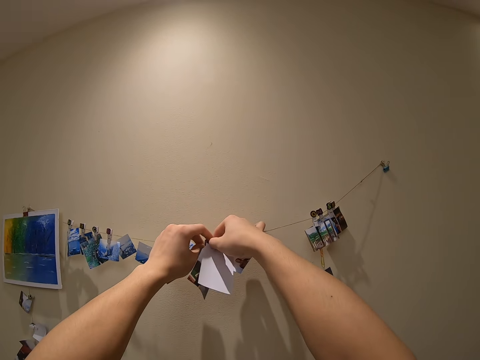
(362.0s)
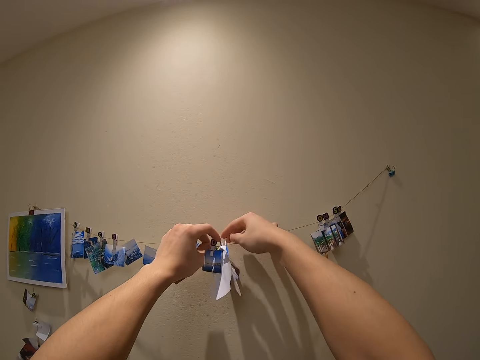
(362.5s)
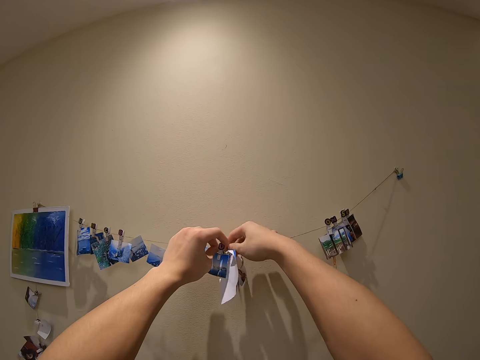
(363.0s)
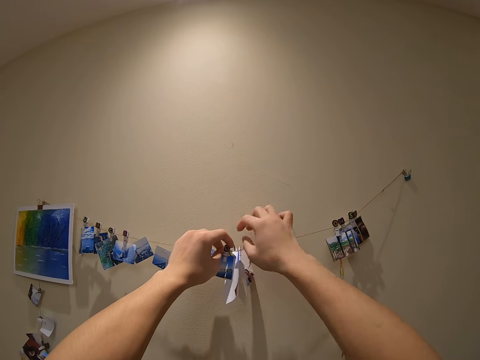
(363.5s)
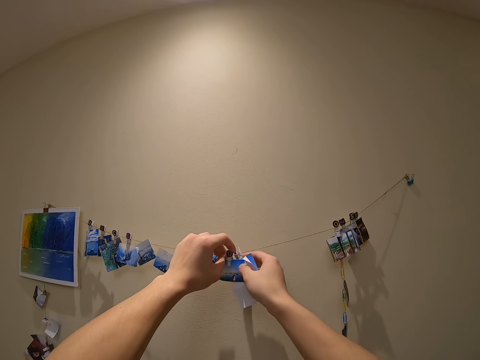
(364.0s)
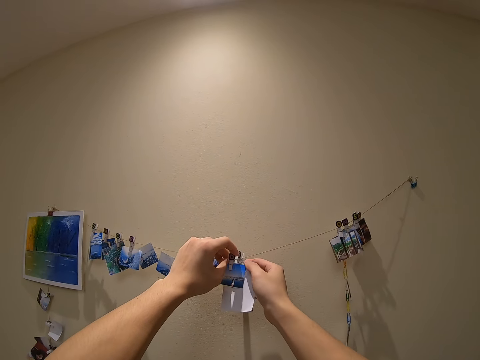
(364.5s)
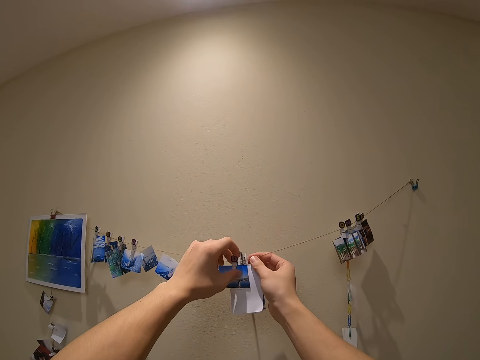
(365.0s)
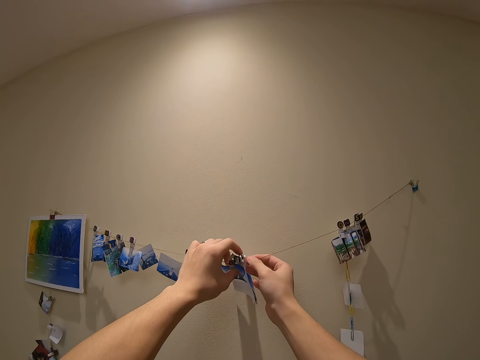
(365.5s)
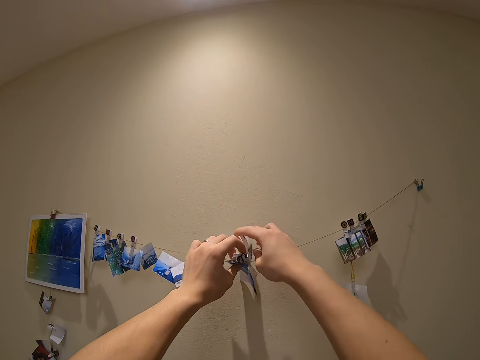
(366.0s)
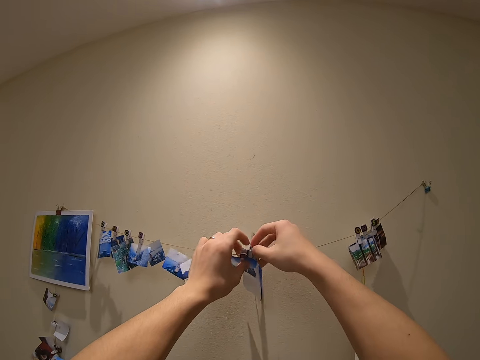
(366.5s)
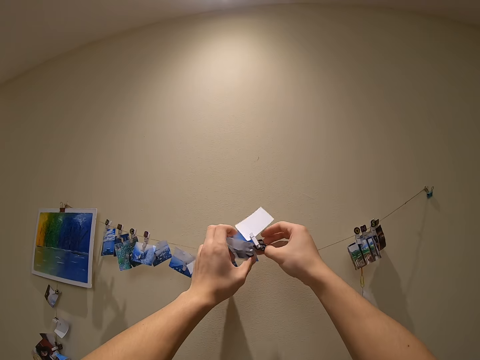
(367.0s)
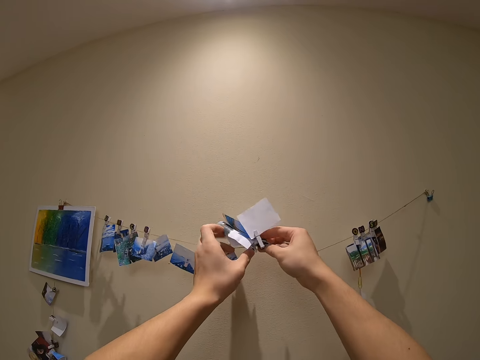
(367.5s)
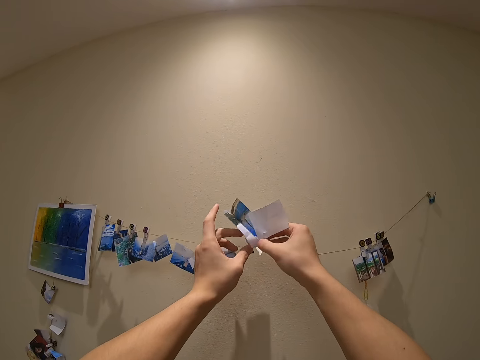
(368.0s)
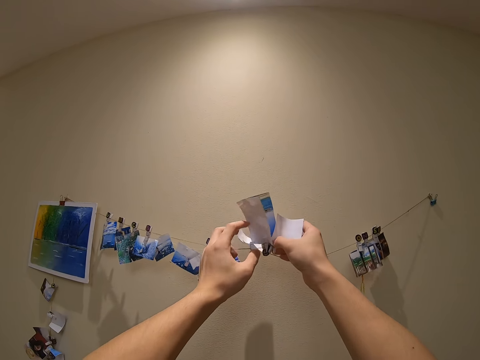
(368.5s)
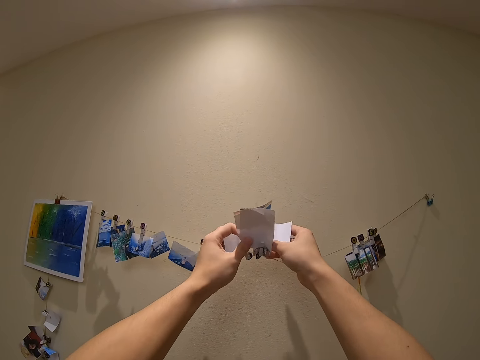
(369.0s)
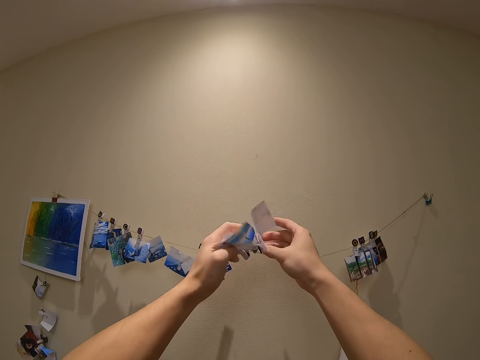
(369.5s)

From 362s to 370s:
The camera wearer does something.

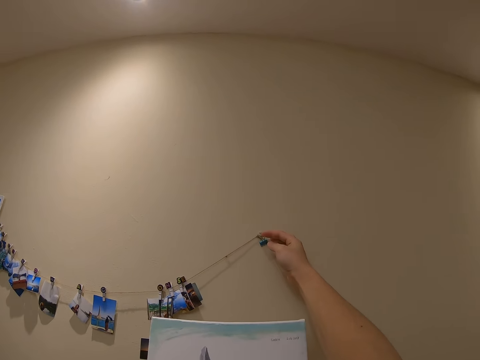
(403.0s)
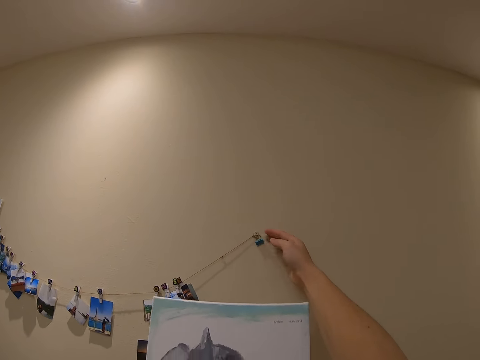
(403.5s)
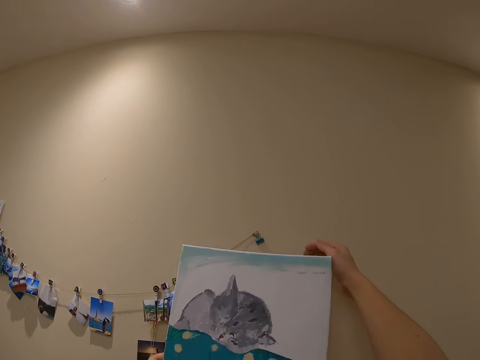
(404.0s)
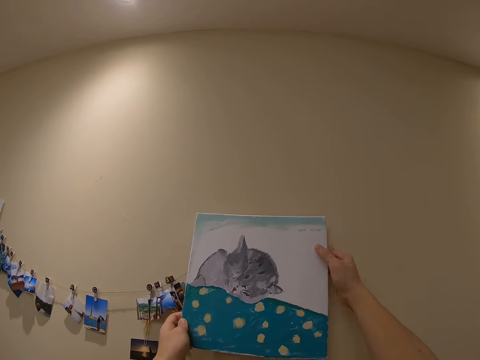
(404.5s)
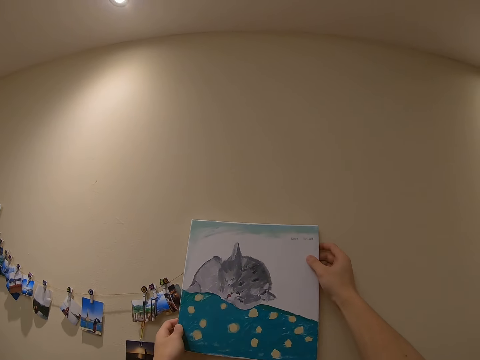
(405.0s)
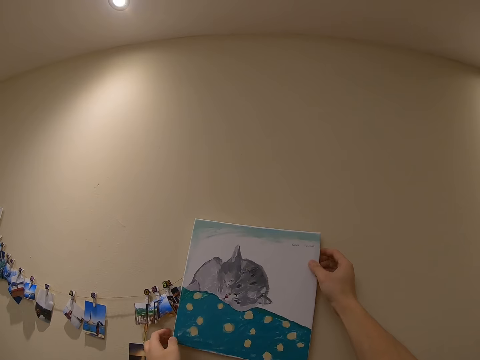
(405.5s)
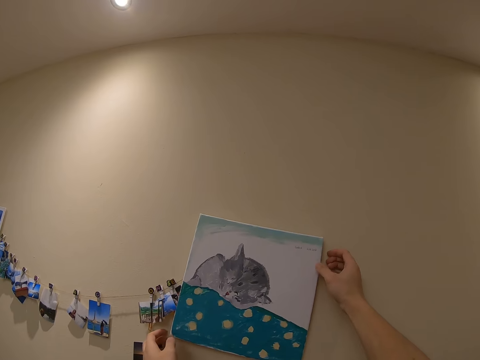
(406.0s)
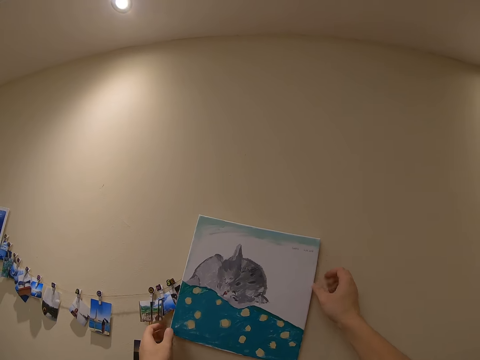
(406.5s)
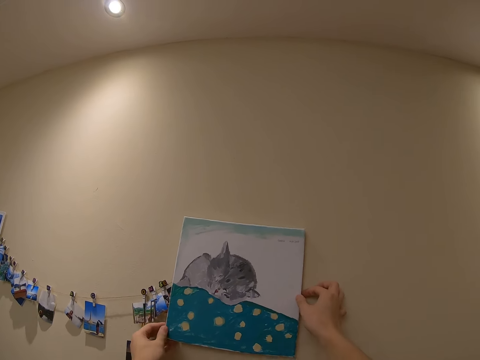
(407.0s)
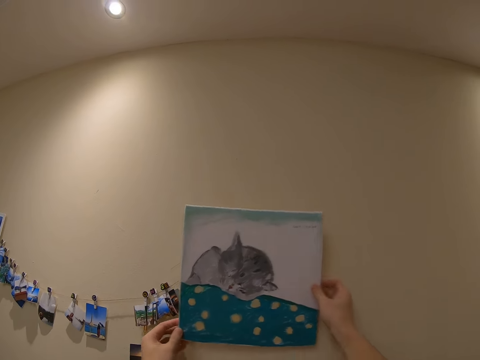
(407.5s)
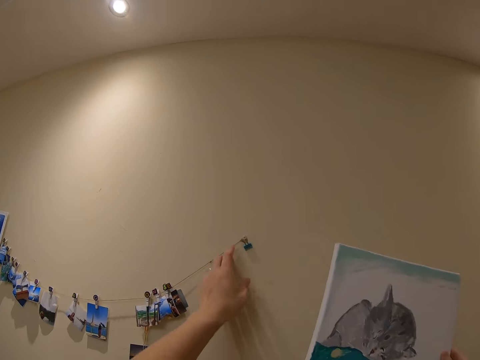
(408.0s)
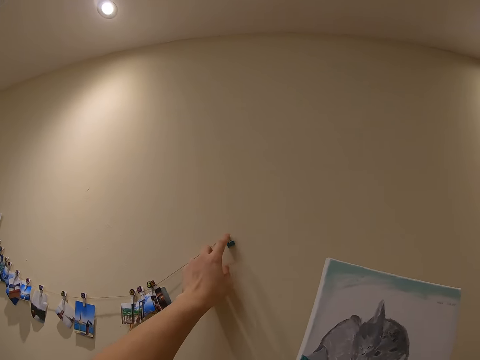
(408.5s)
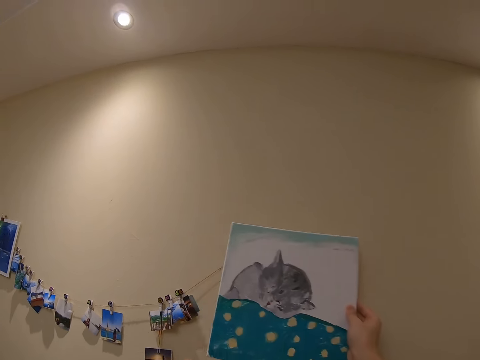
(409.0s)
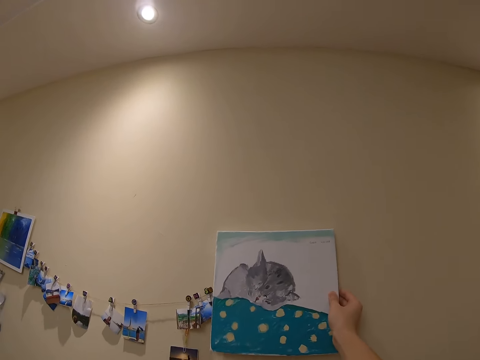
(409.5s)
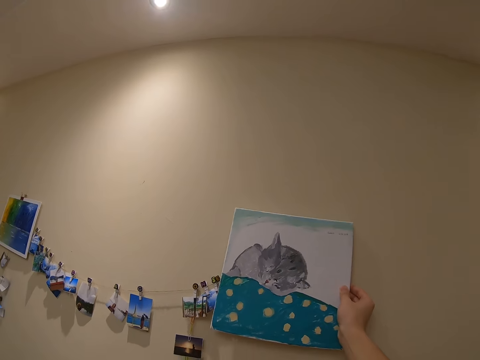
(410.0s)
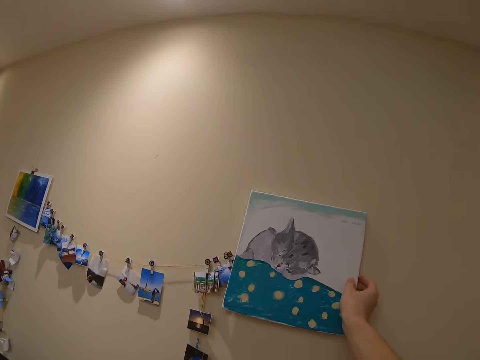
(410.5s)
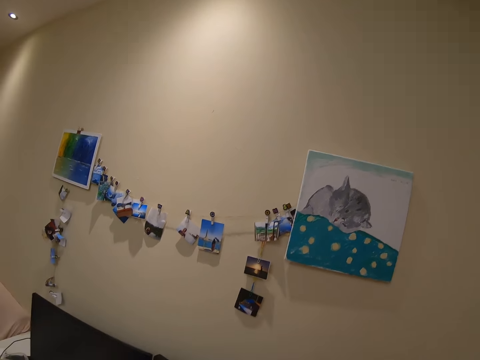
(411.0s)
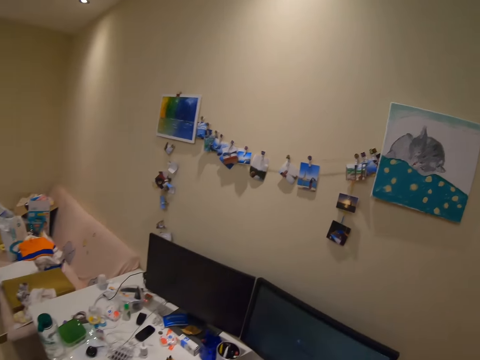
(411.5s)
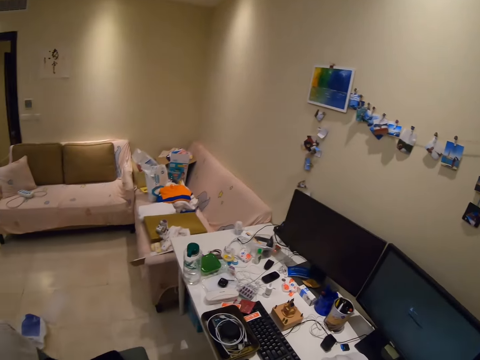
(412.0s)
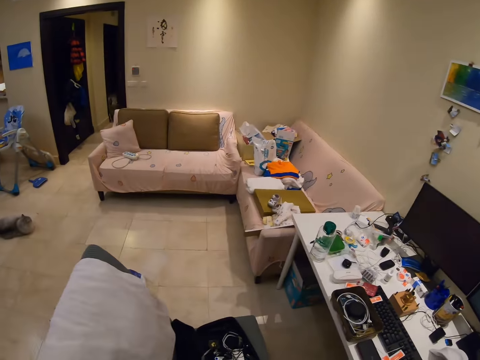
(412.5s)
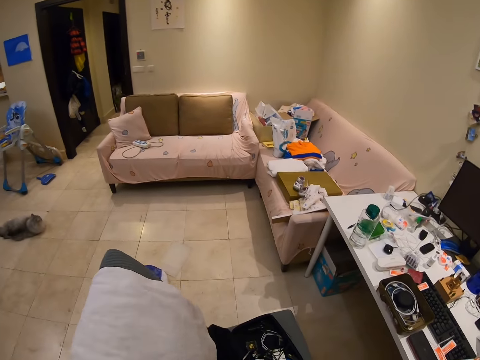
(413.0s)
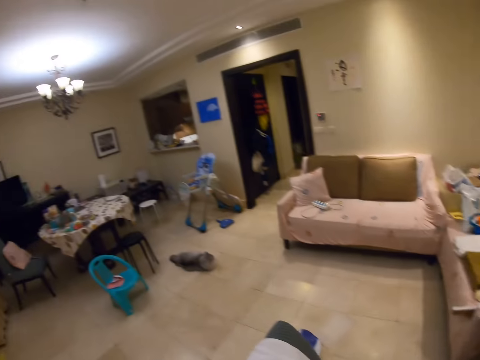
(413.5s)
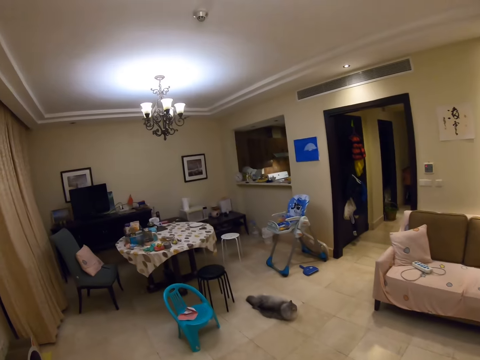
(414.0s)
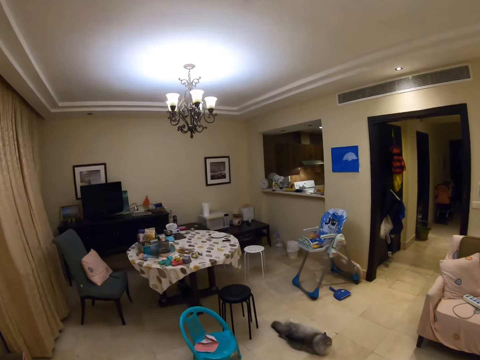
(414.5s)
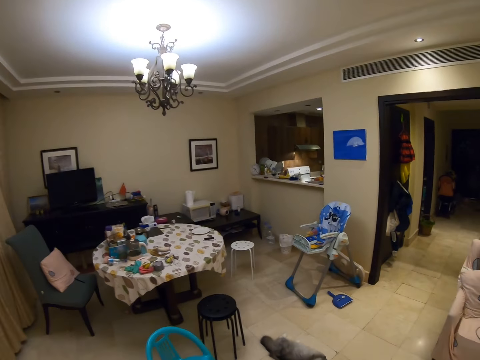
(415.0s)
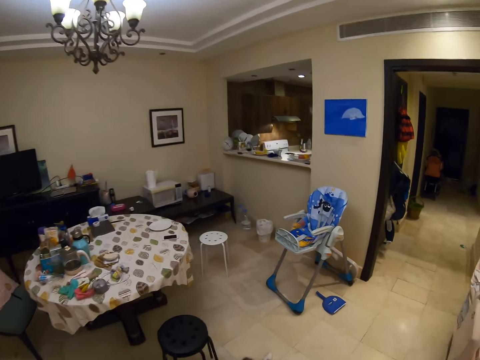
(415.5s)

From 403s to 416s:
The camera wearer hangs the picture. They remove the picture. They hang the picture. They turn the camera.

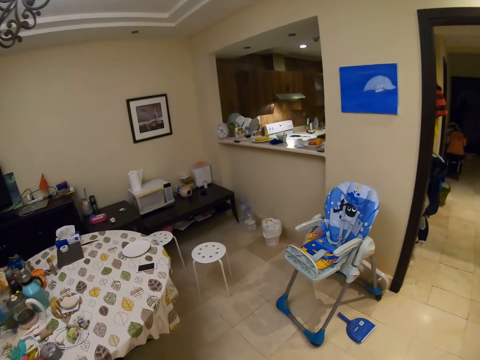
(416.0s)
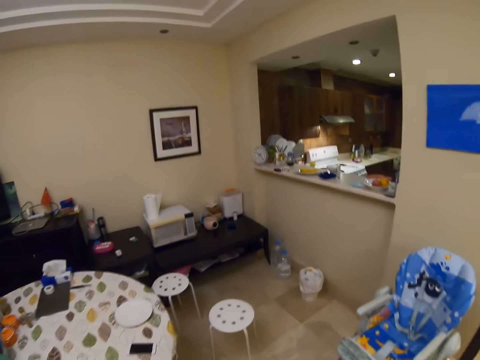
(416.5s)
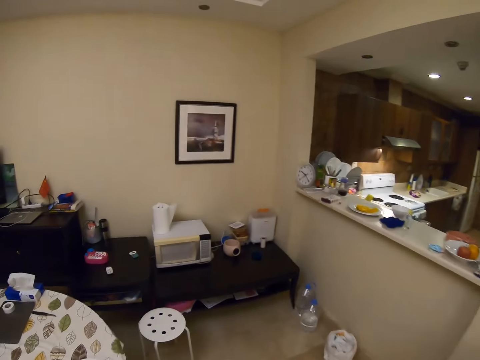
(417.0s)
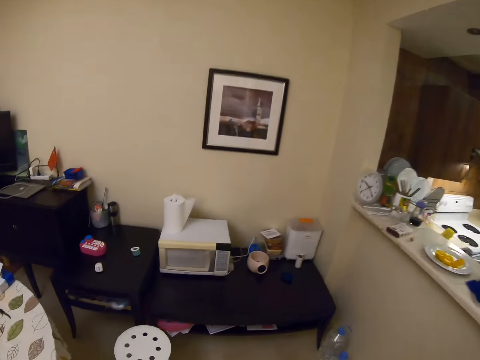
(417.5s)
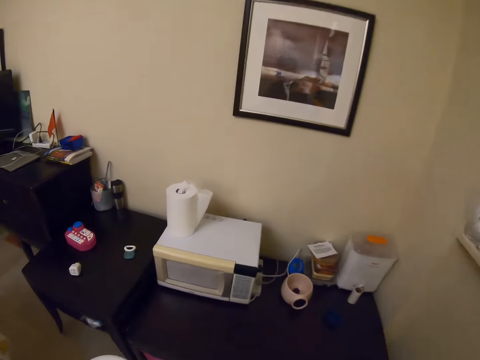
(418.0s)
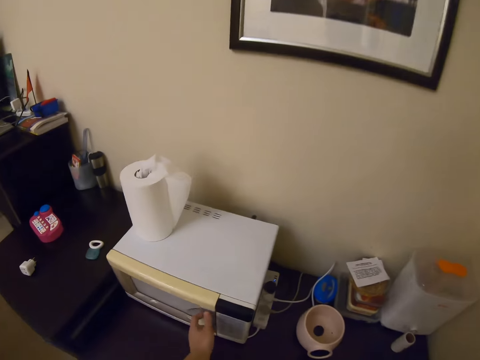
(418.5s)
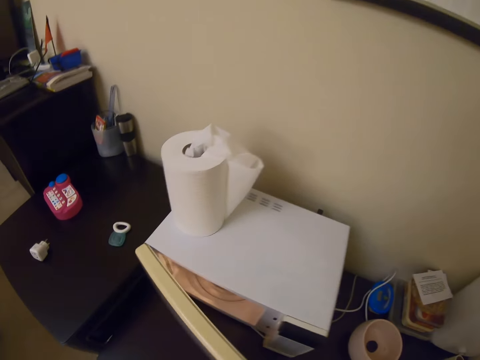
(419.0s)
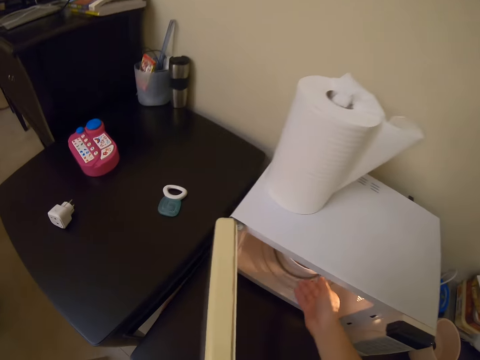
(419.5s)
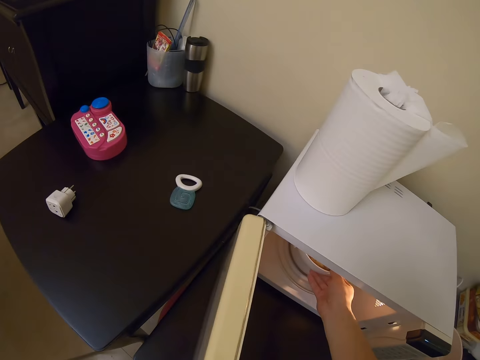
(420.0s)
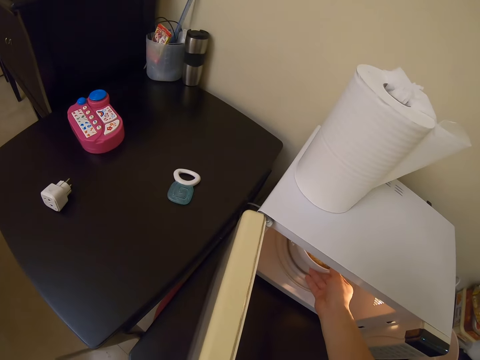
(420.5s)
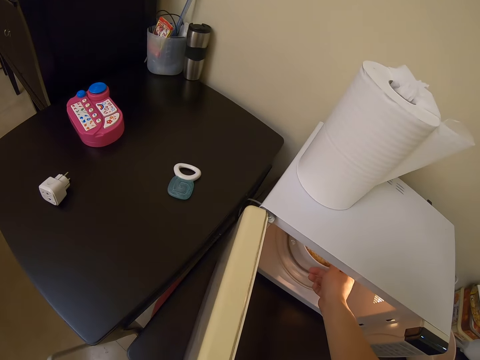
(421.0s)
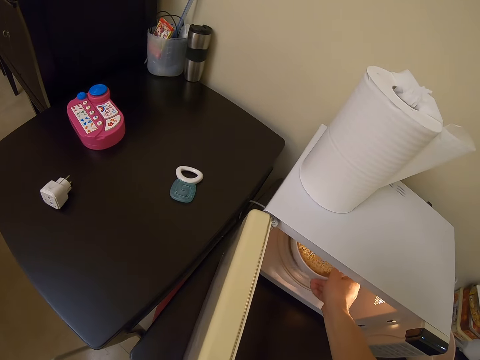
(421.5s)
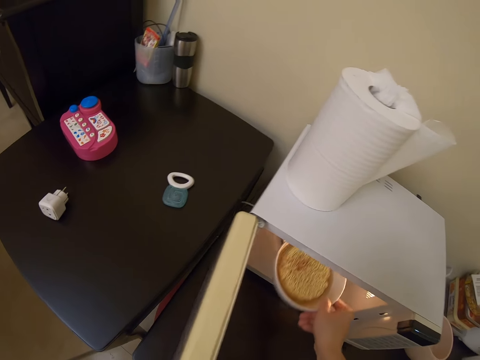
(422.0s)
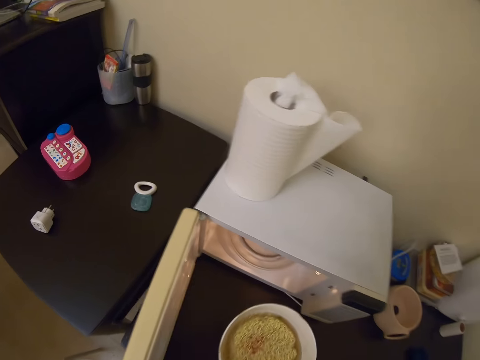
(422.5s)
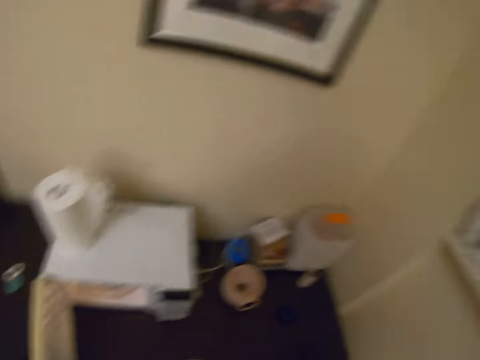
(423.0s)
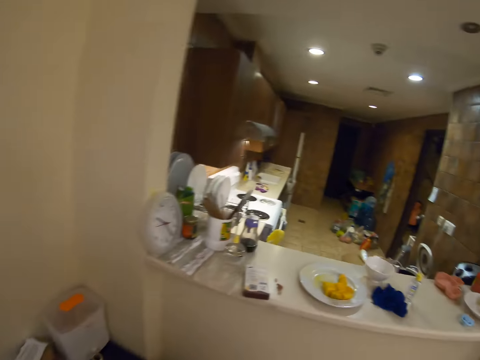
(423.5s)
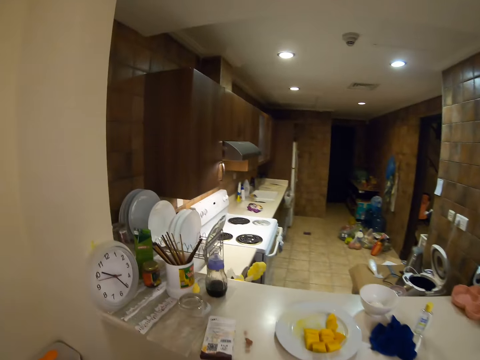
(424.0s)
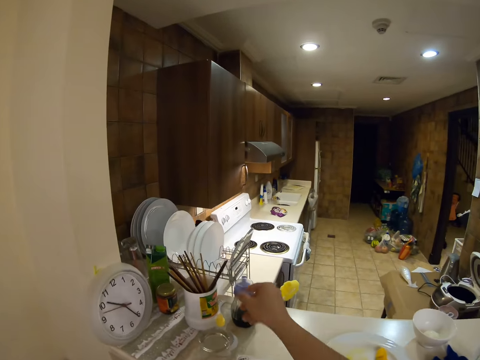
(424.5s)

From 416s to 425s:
The camera wearer walks around. They open the microwave. They remove a bowl of something from the microwave.
